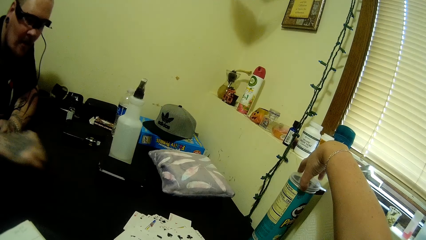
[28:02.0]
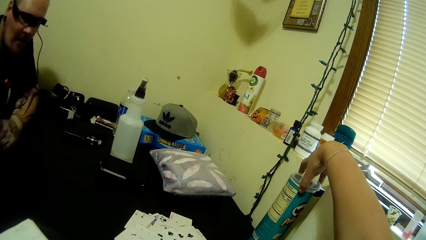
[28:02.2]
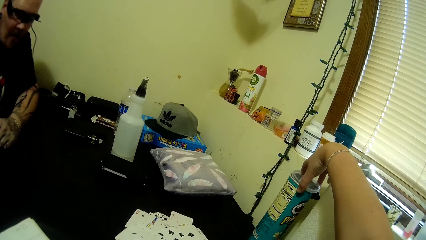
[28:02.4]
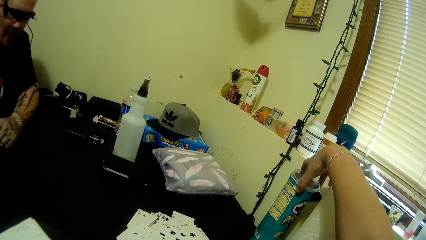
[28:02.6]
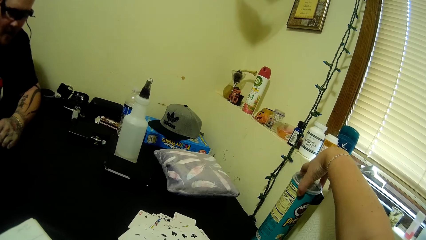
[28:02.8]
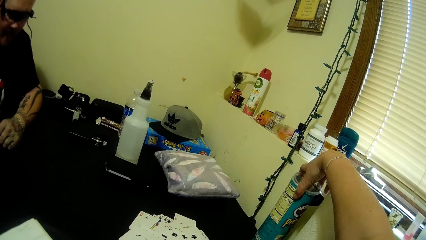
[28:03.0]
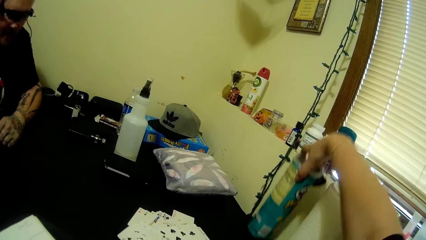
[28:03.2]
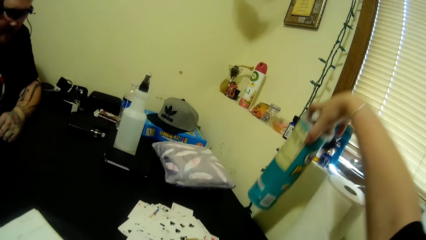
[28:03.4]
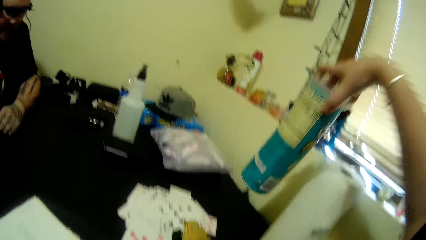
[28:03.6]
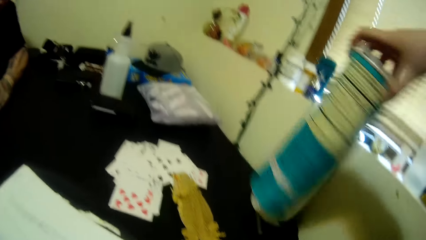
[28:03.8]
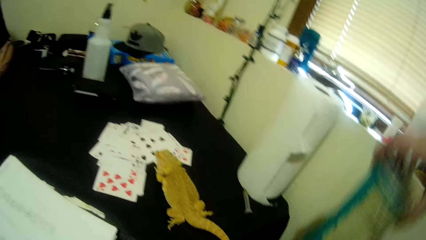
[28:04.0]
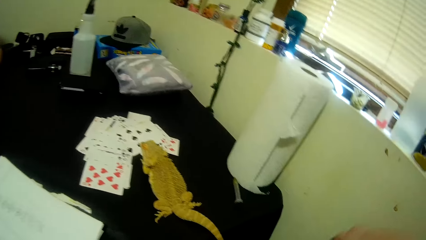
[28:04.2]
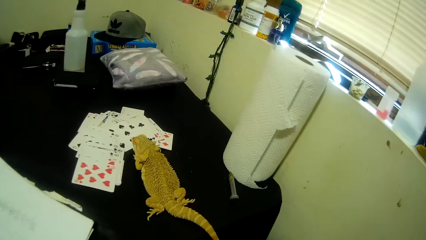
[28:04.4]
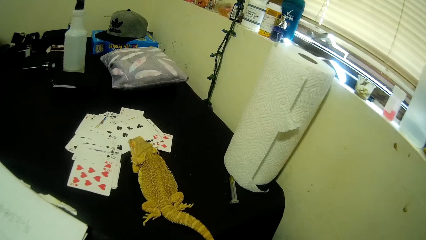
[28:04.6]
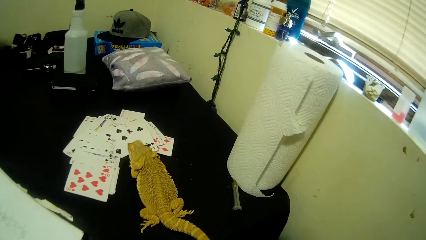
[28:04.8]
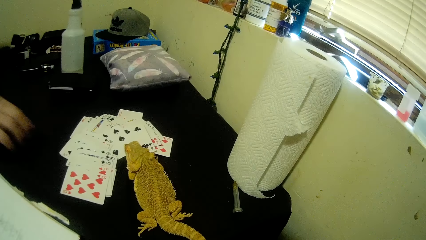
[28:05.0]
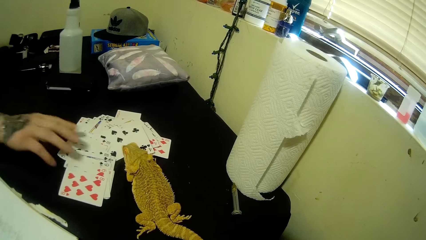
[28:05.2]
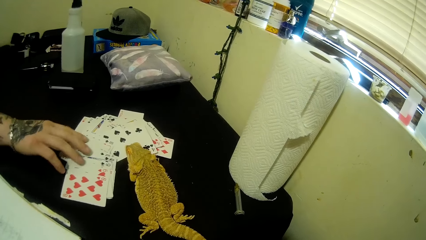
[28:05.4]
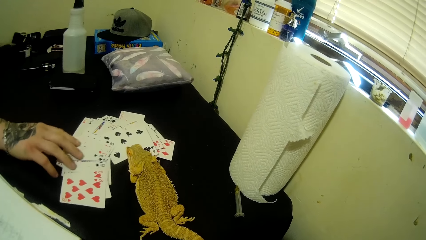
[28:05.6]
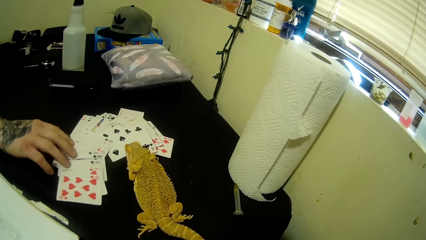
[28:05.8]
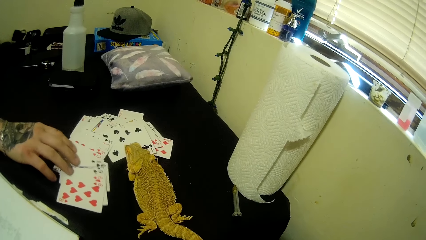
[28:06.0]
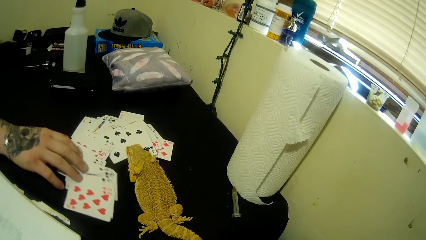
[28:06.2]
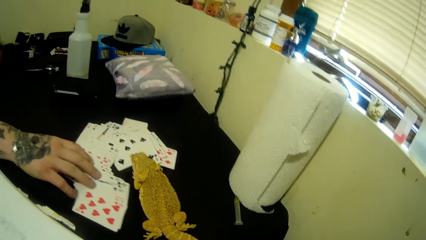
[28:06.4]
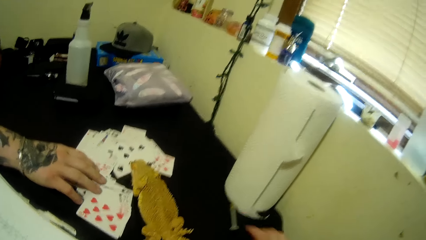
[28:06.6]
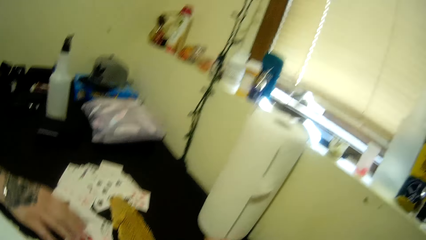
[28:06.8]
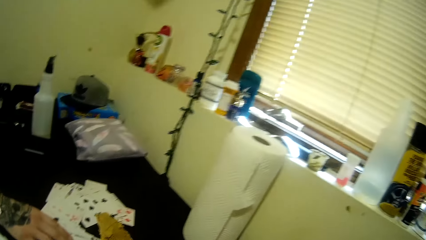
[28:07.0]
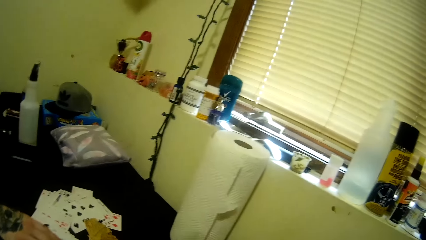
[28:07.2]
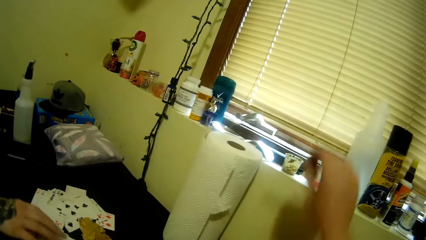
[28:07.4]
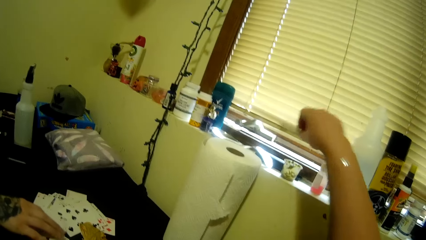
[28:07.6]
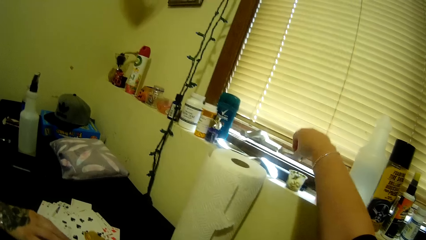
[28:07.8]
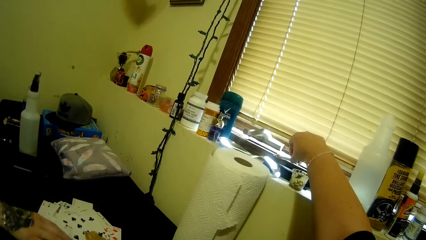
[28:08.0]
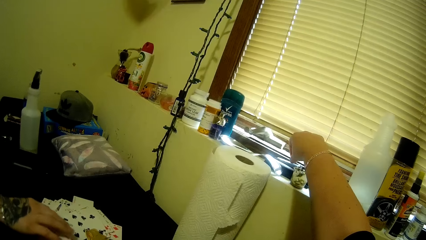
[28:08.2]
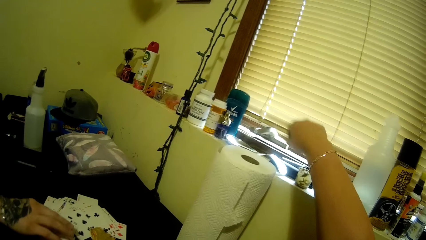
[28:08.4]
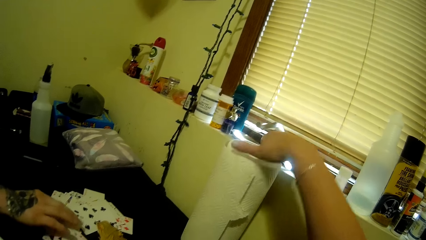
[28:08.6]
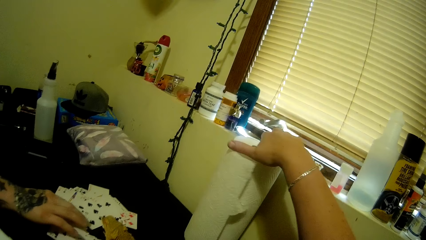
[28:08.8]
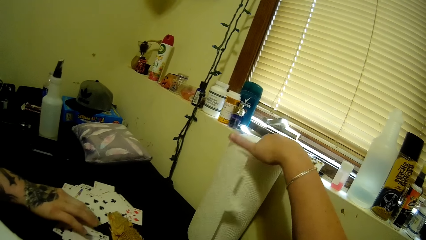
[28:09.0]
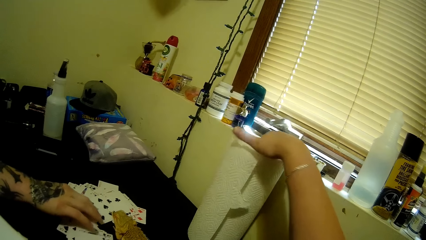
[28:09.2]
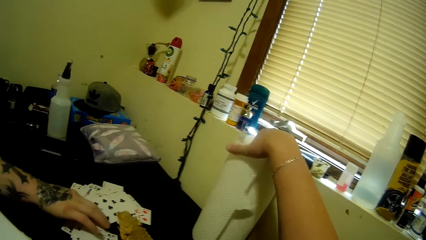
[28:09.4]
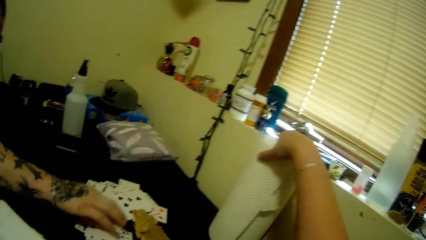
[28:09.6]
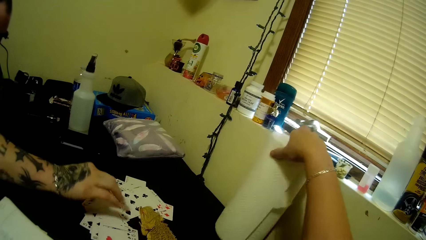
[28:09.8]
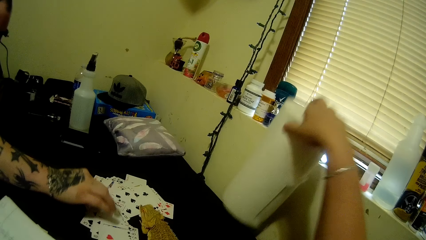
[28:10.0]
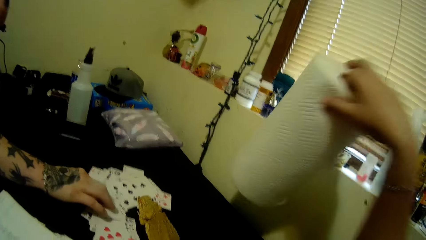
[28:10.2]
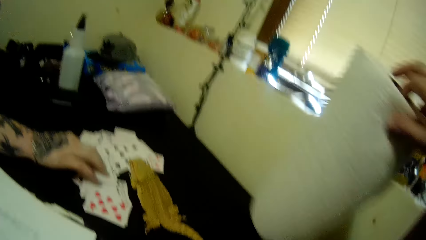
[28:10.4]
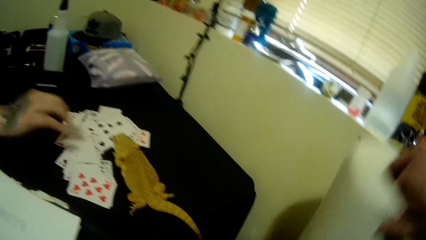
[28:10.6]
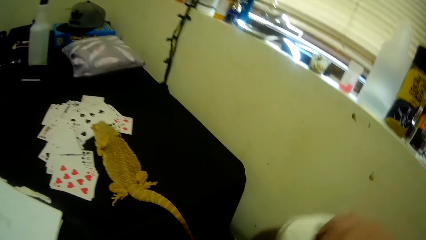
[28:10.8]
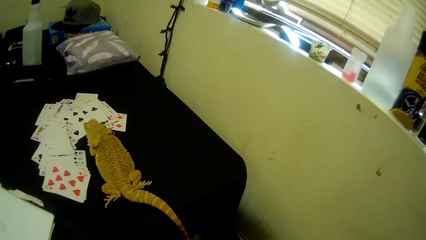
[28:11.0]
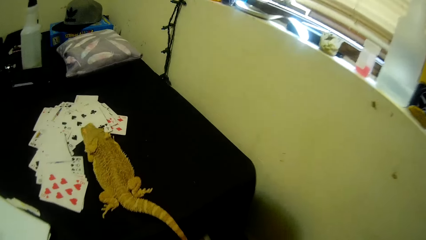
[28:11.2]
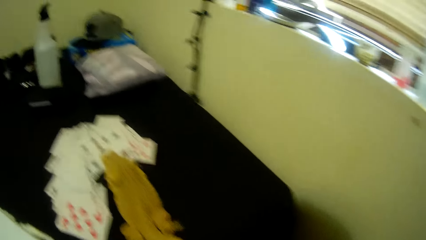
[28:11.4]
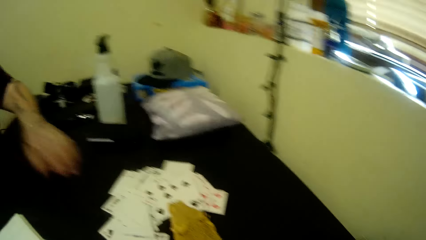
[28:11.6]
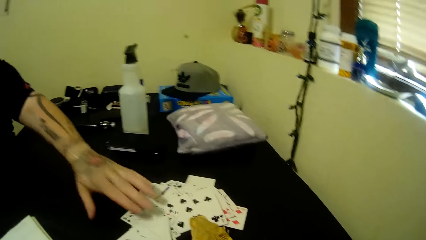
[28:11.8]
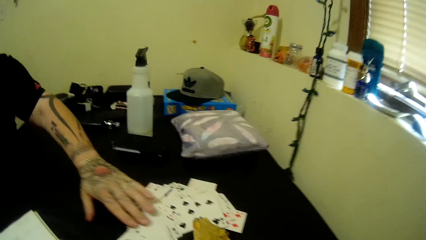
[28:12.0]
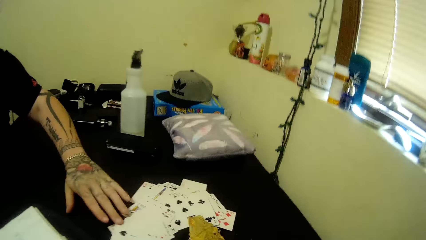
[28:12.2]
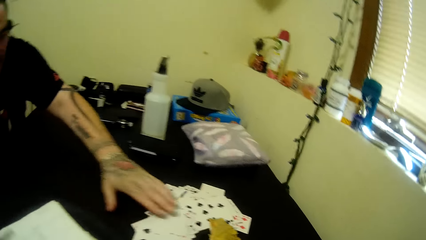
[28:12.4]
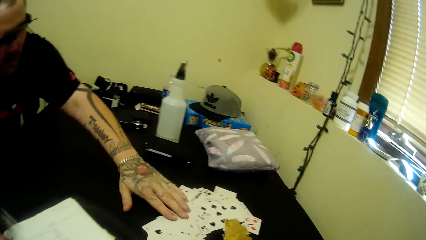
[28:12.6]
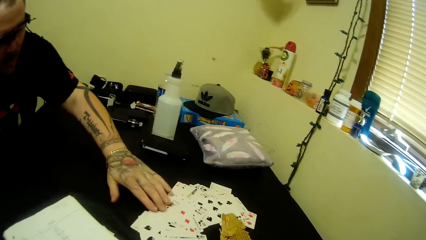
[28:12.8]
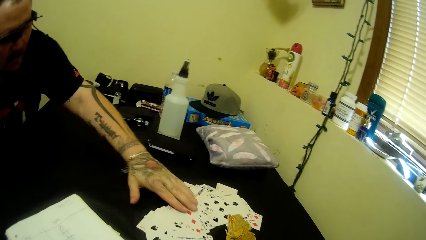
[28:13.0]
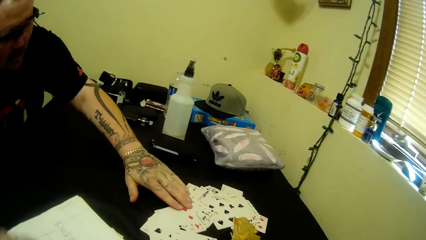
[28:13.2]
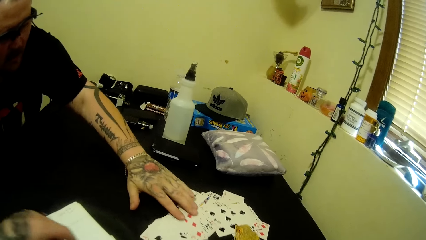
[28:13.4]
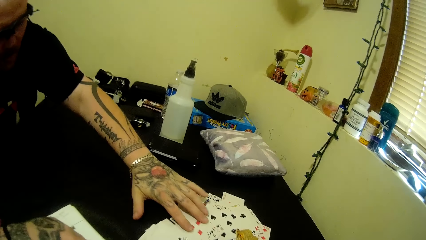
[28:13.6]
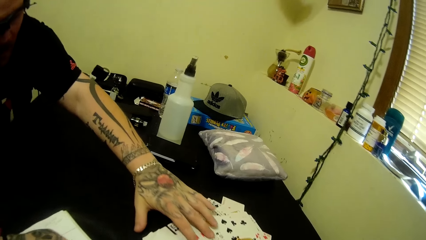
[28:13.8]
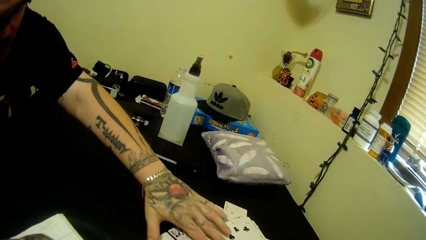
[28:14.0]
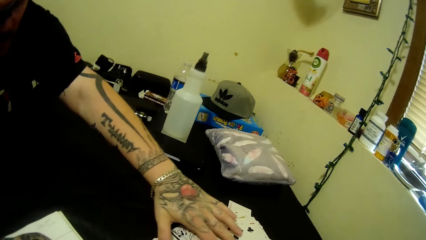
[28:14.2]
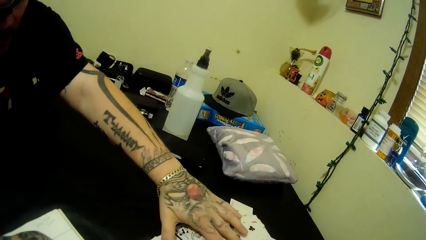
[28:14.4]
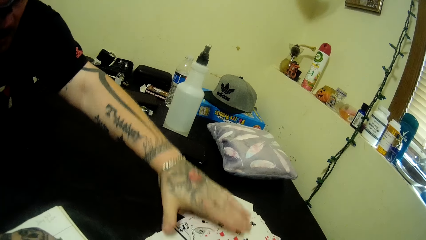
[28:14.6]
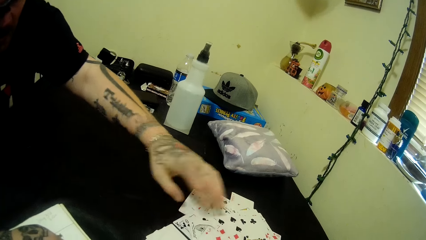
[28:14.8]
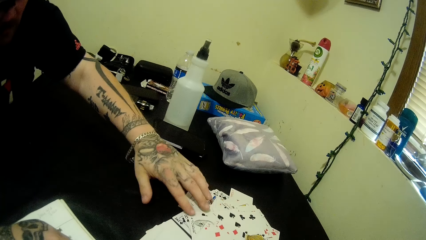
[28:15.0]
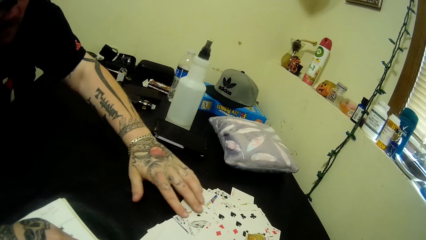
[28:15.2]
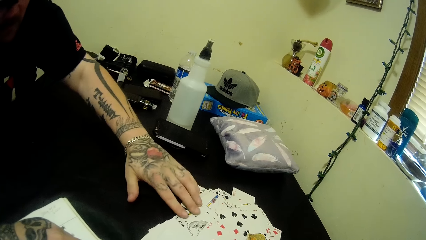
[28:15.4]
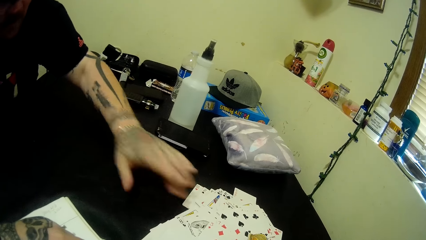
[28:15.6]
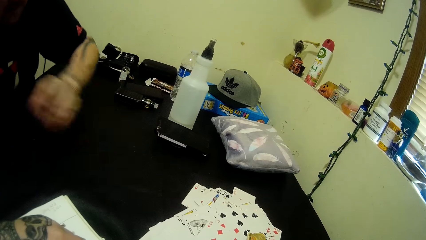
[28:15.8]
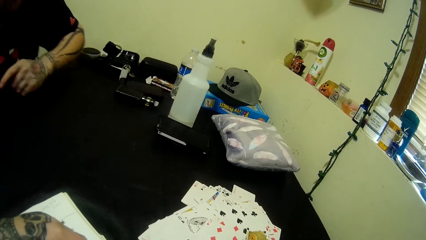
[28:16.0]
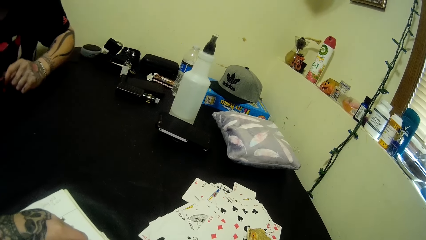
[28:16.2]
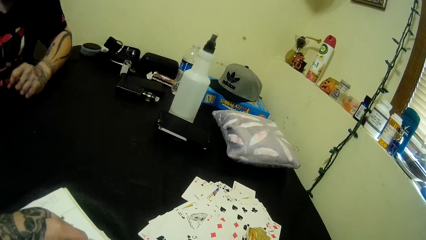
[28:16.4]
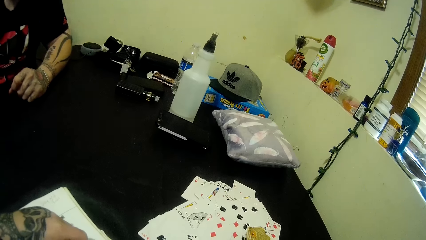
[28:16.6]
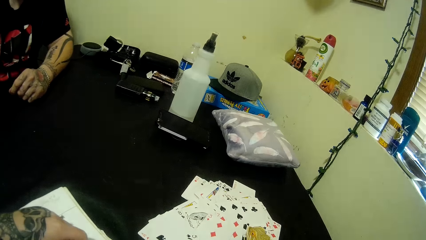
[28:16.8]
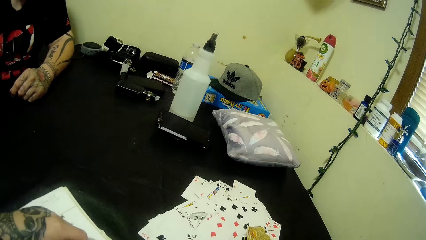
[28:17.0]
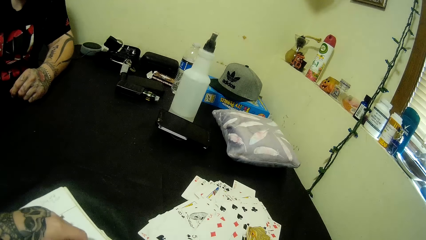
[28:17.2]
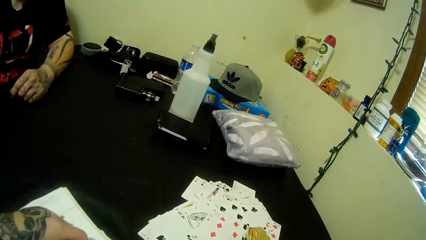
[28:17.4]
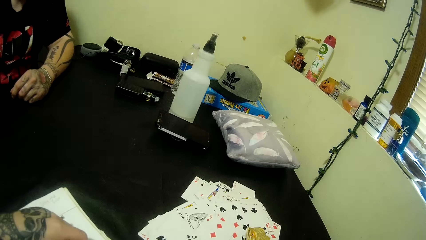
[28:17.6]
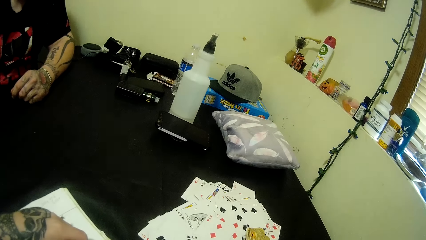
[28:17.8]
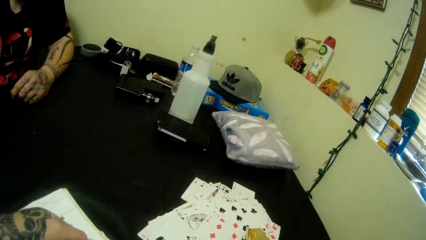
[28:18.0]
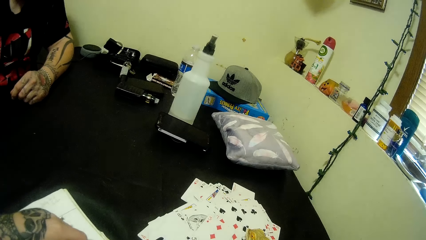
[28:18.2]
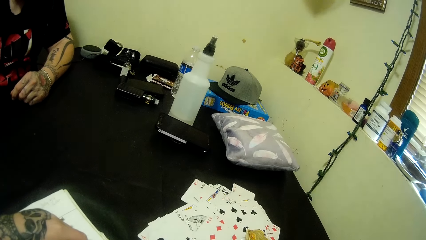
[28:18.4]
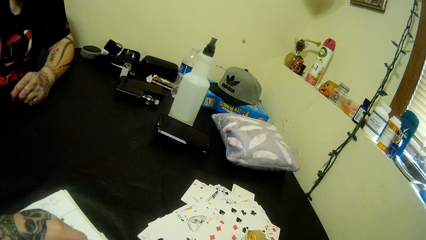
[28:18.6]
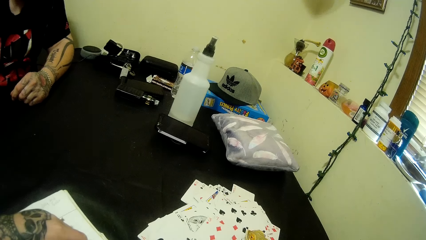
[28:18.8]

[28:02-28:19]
A man moves hands backwards and looks around. The camera wearer picks a pickle can on the table. They look around. The man spreads the cards on the table. The camera wearer picks something on the table, lifts a hand upwards, picks an object on the shelf, picks a kitchen tissue on the table and lowers the kitchen tissue. The man spreads the cards on the table. The camera wearer looks around, moves a hand on the table and looks around. The man moves a hand backwards and looks around.
